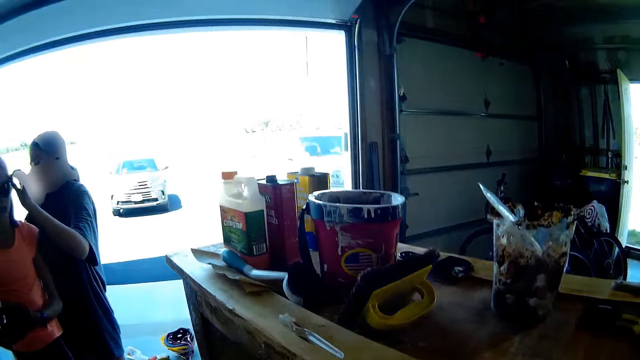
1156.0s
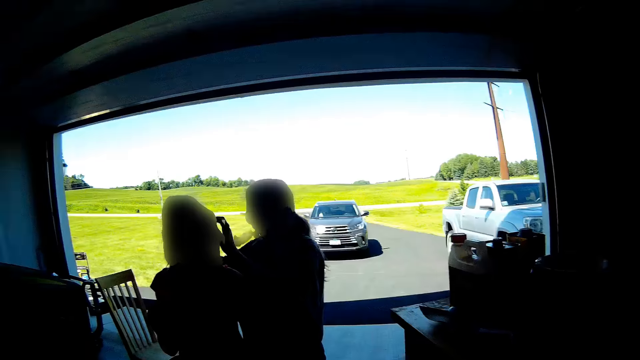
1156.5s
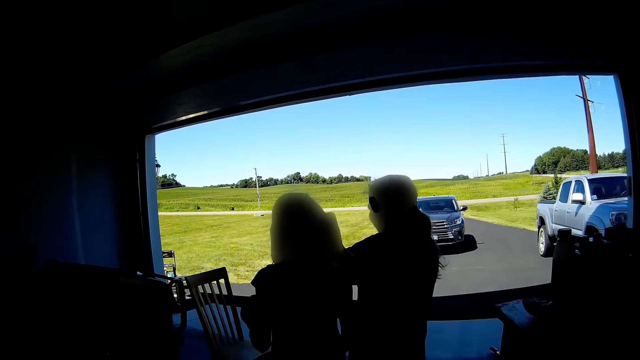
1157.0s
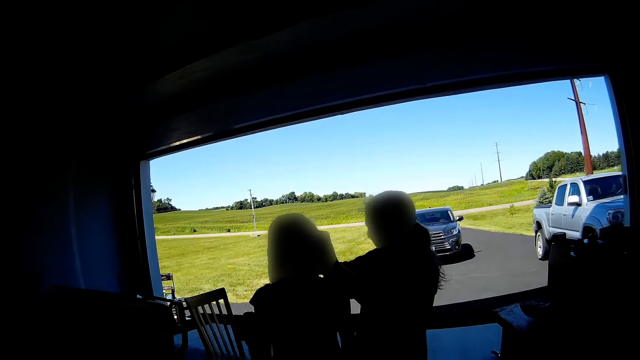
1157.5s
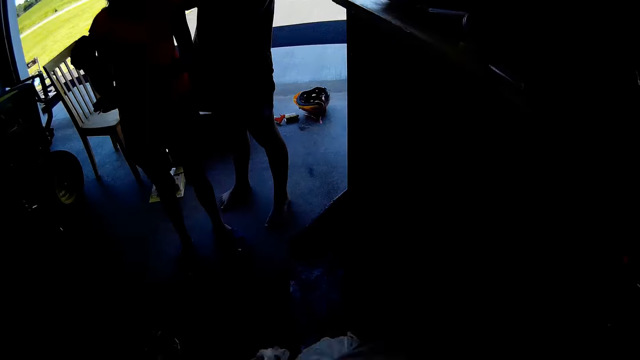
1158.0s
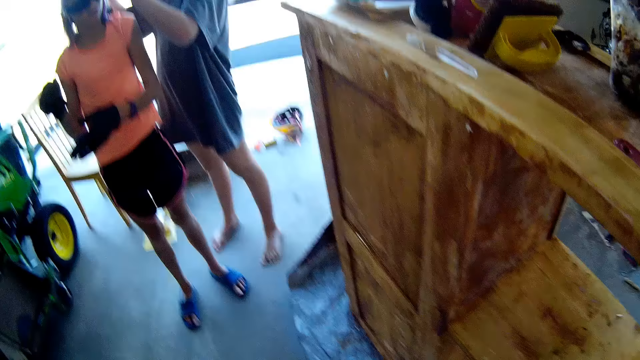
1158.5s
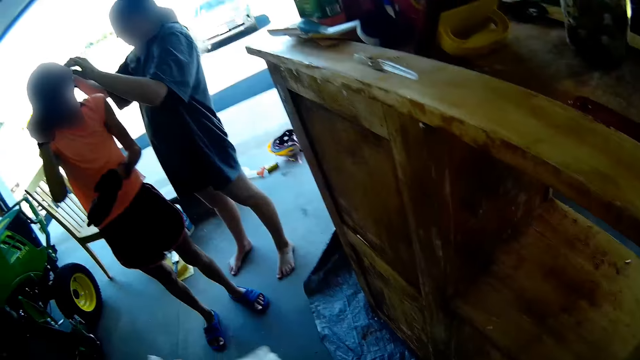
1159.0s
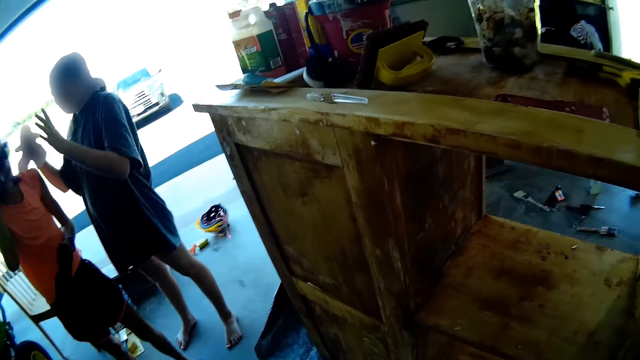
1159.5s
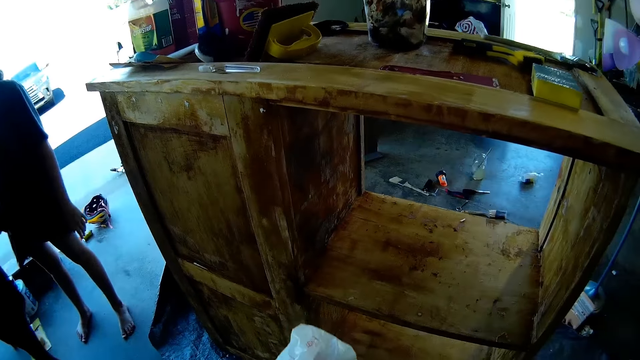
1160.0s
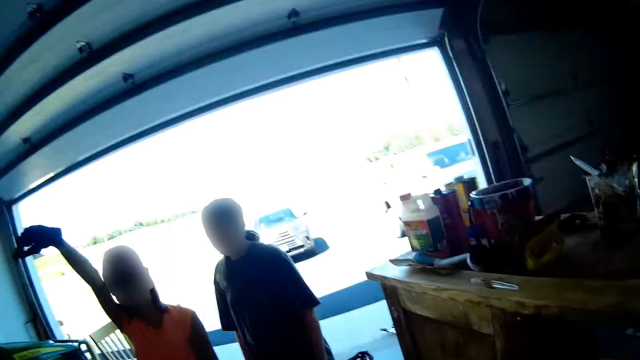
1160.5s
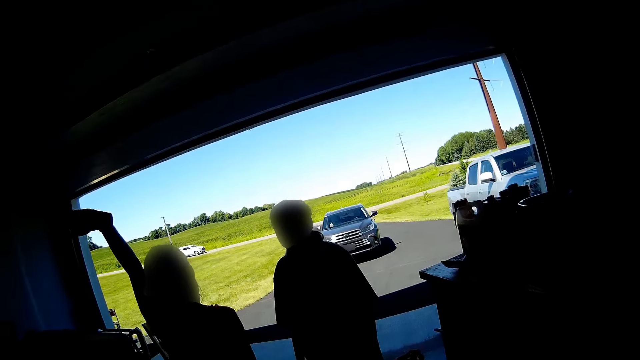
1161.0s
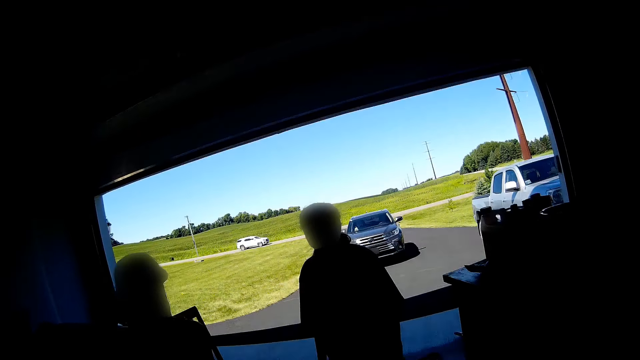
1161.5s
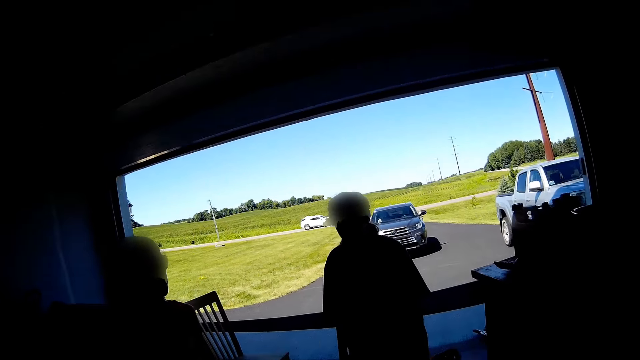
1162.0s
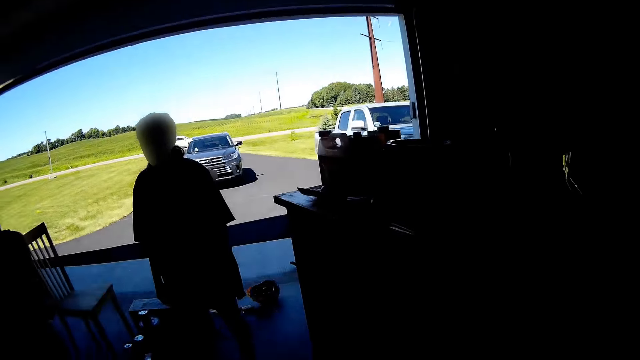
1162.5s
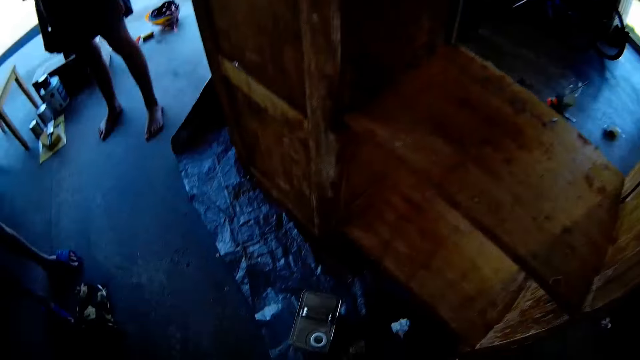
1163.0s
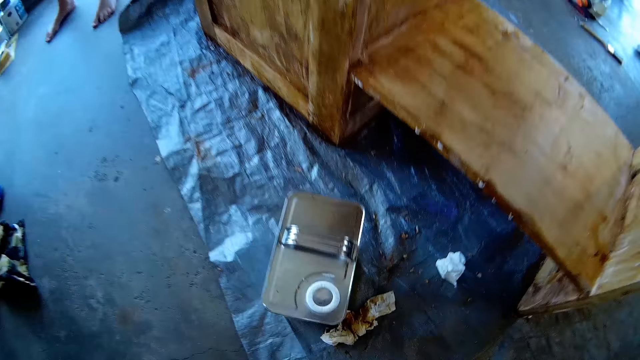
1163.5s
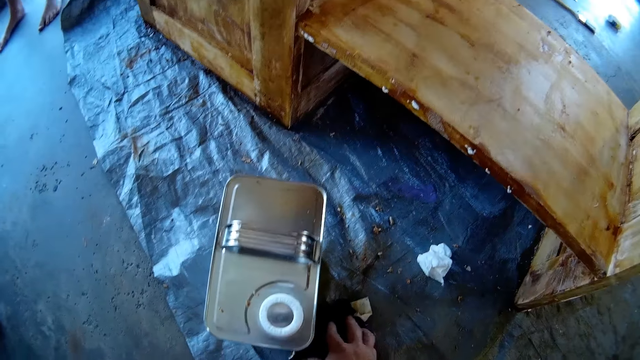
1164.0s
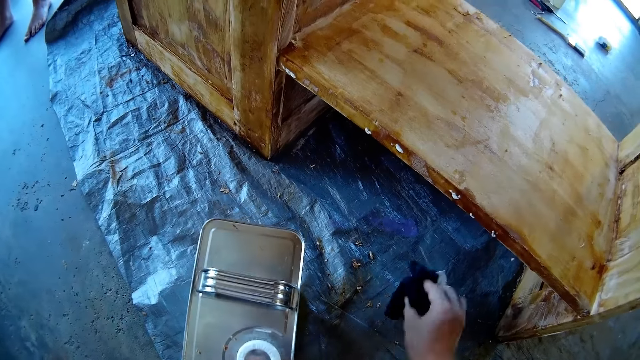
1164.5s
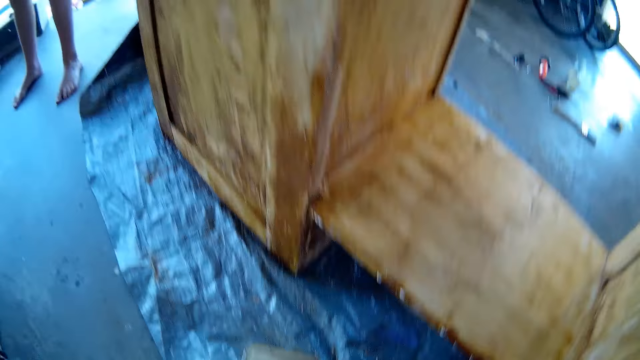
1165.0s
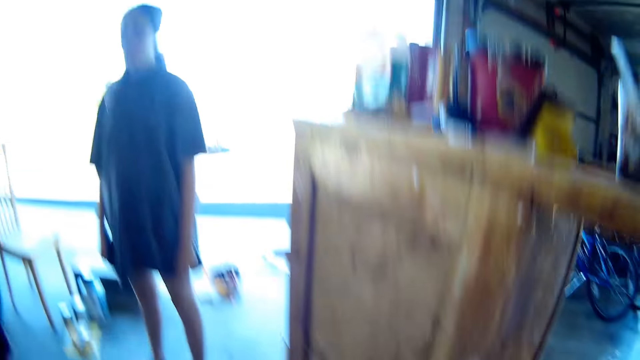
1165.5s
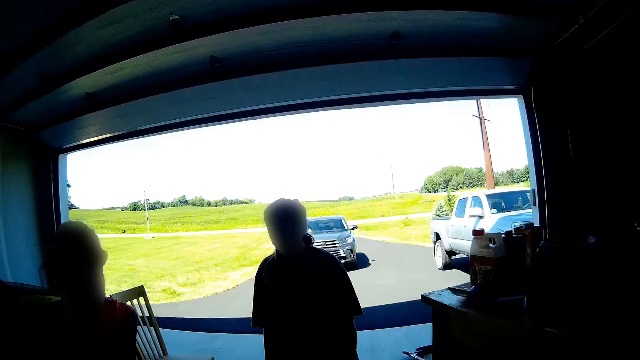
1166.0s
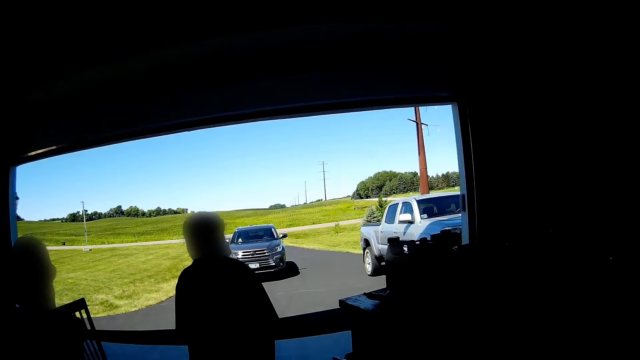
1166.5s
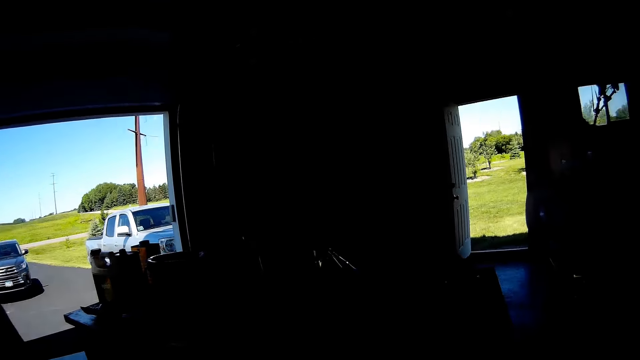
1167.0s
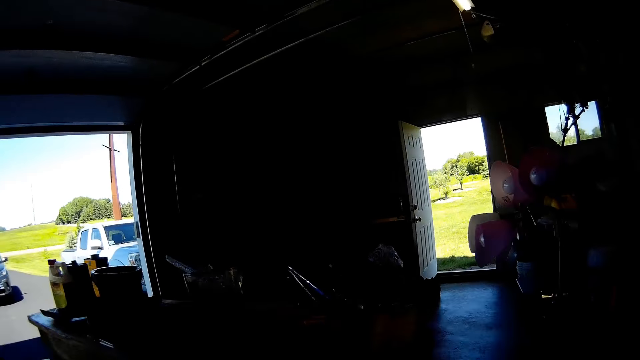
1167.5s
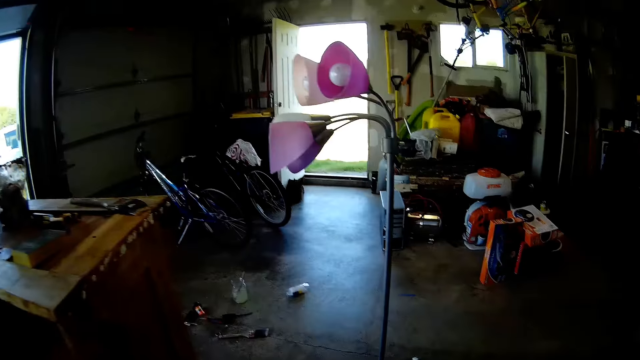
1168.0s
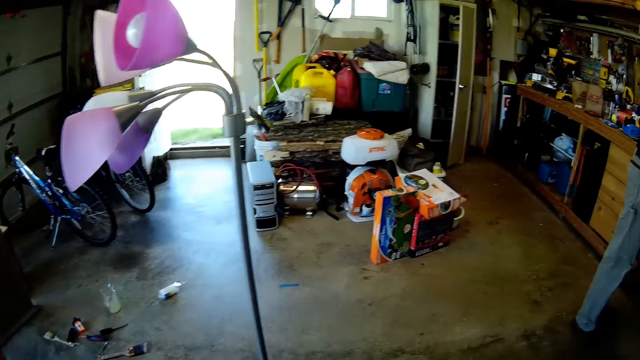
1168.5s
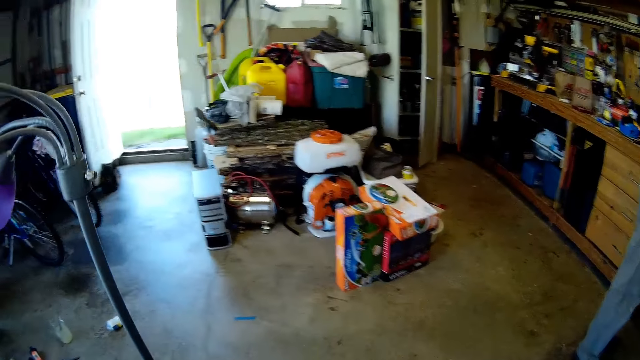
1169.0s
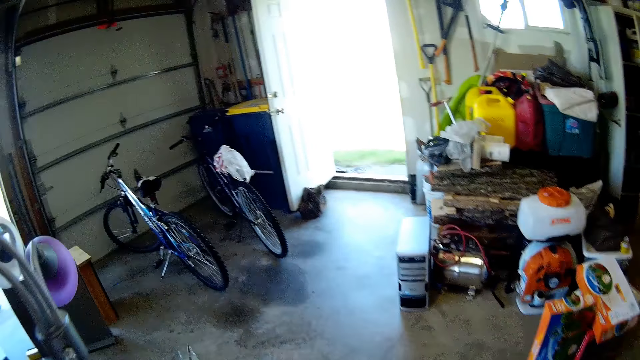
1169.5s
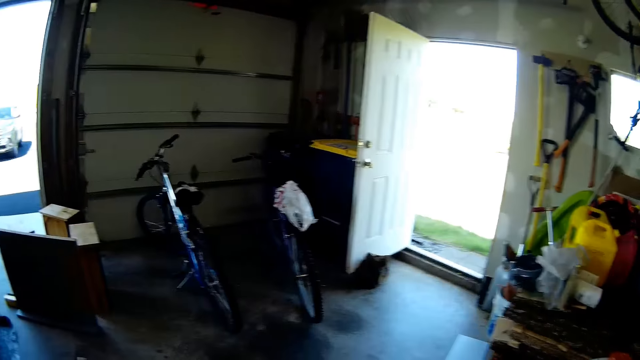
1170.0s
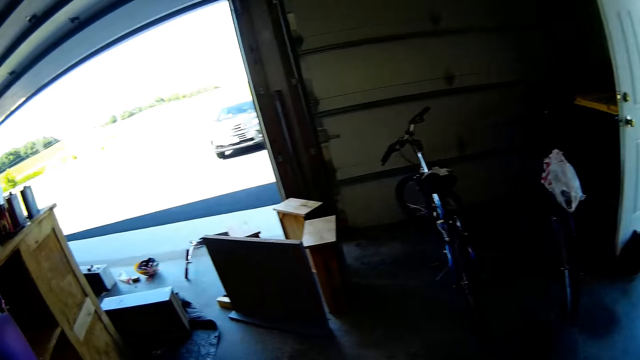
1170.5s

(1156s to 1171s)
A lady fixes the camera for another lady. The camera wearer holds the dirt in her hands. She holds a plastic bag. She picks dirt from the floor. The first lady stands in the garage. The other lady stands in the garage. The camera wearer walks around the garage.

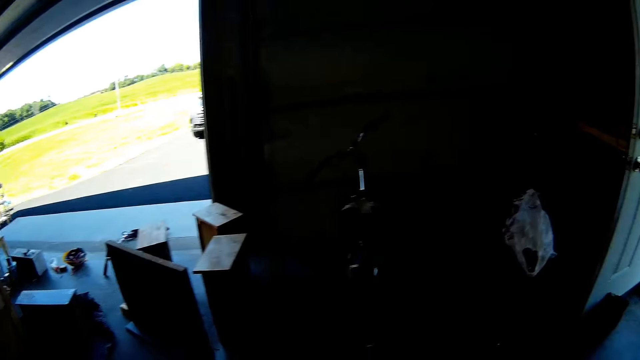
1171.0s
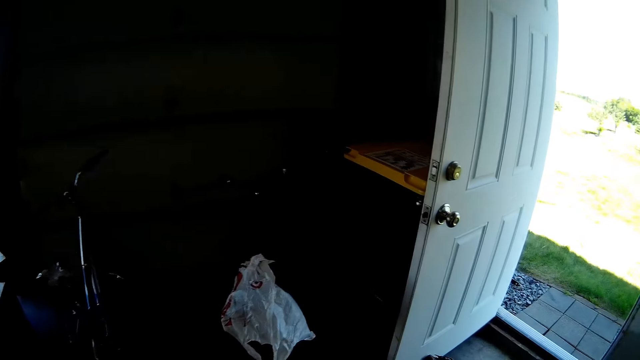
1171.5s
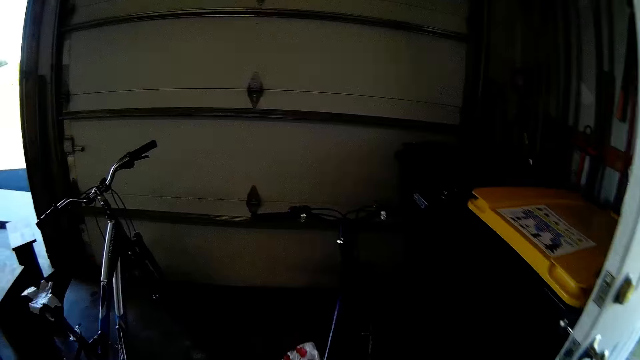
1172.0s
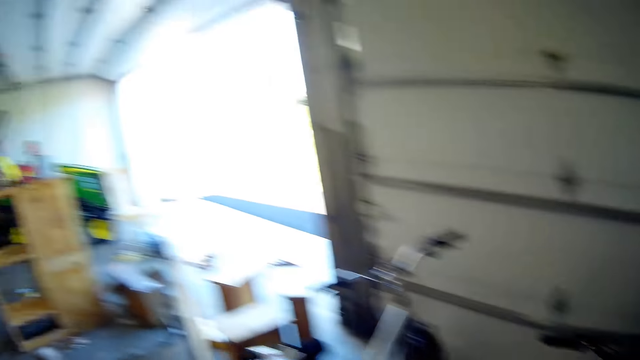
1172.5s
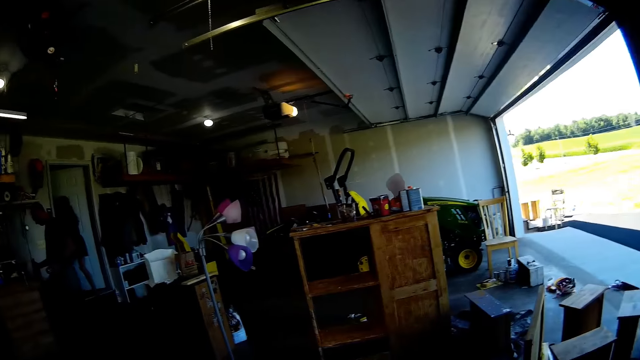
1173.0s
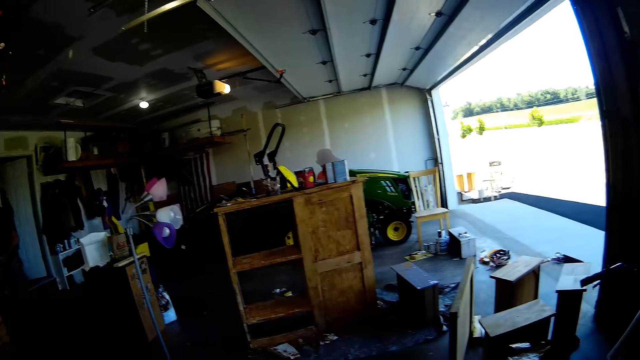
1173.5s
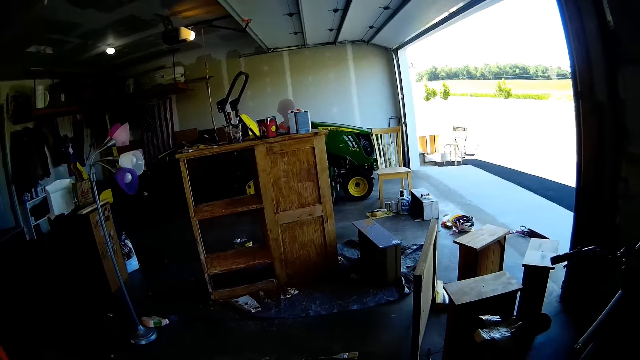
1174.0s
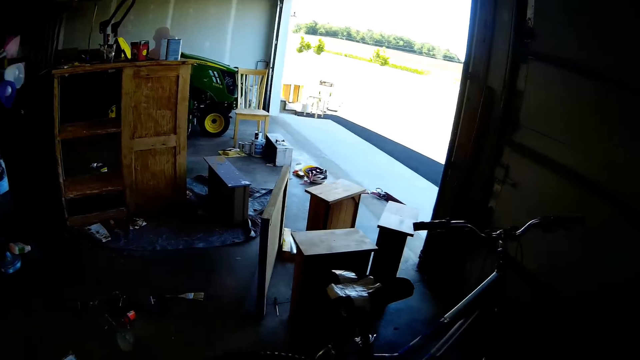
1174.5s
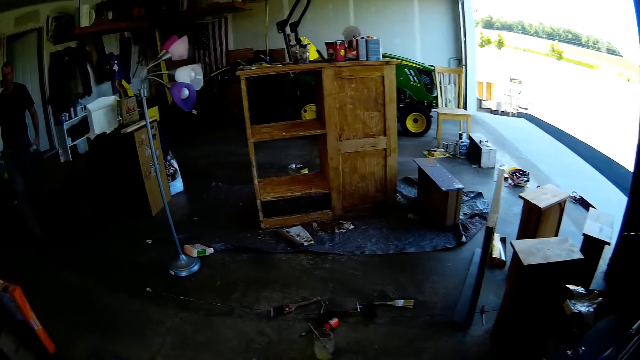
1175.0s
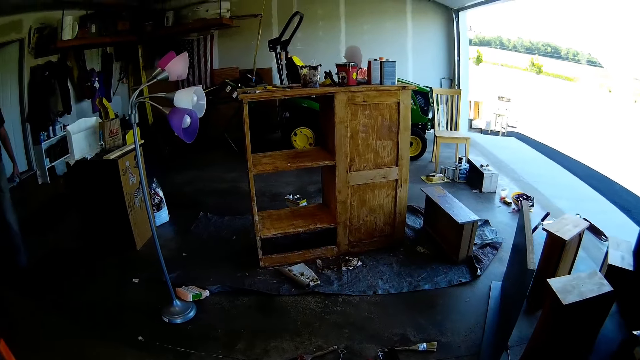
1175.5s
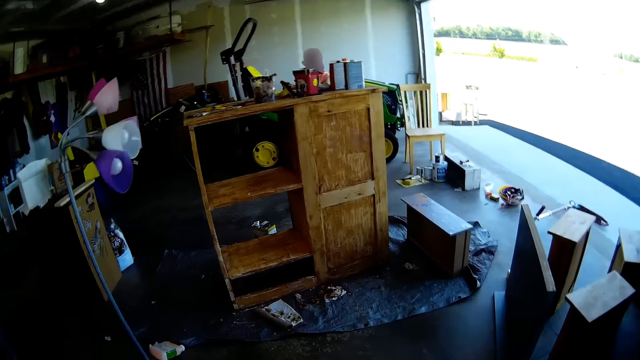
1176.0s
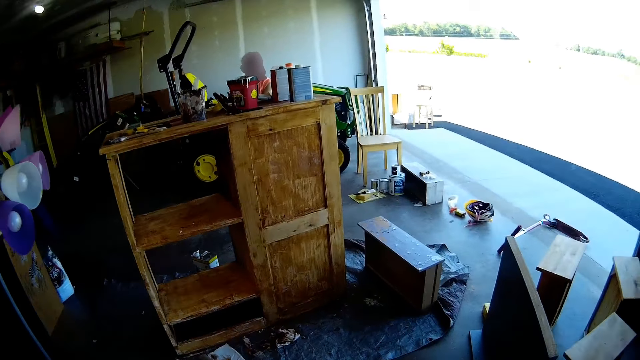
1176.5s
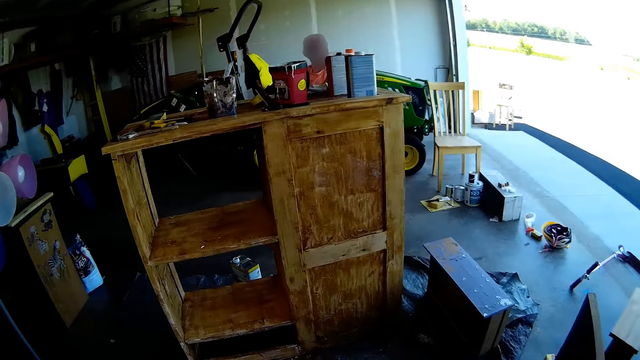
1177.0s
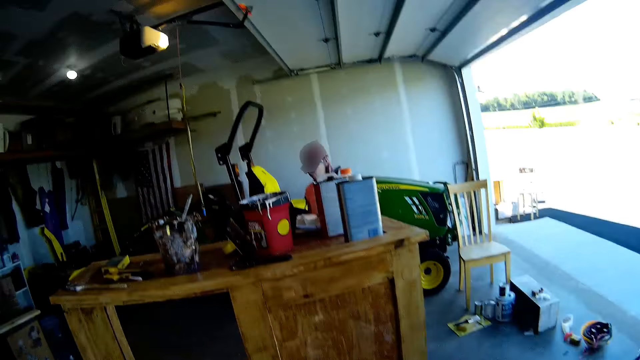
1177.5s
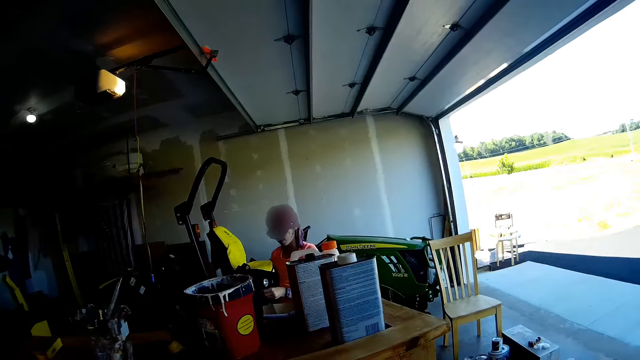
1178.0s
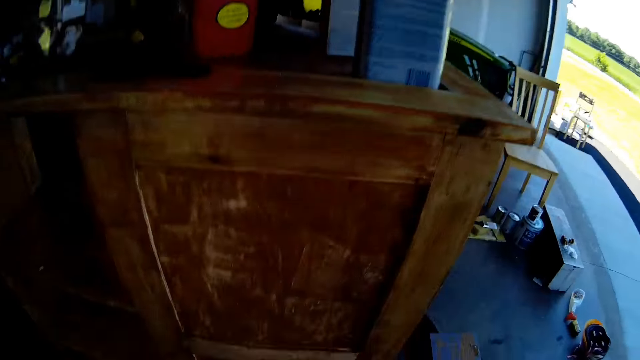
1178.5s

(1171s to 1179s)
A lady stands in the garage. A man stands in the garage. The camera wearer walks around the garage.
